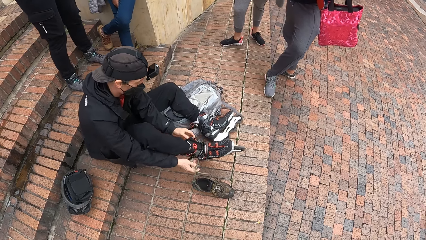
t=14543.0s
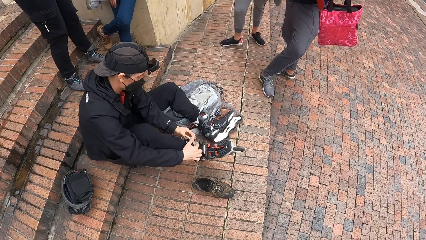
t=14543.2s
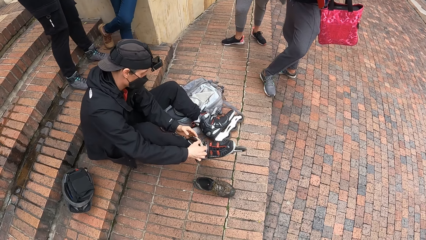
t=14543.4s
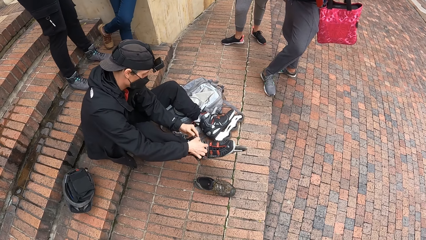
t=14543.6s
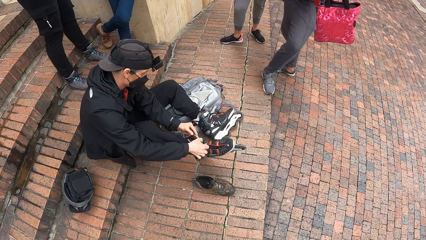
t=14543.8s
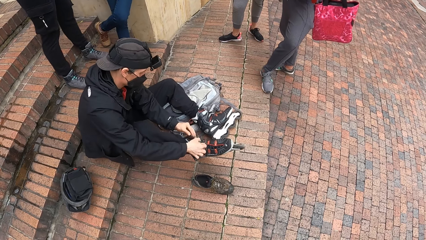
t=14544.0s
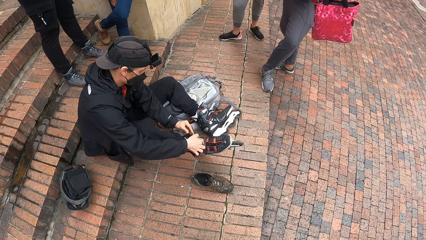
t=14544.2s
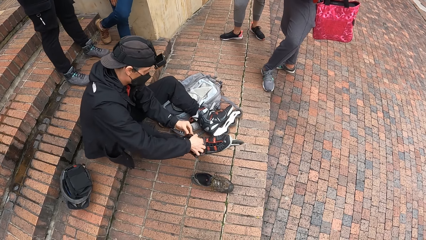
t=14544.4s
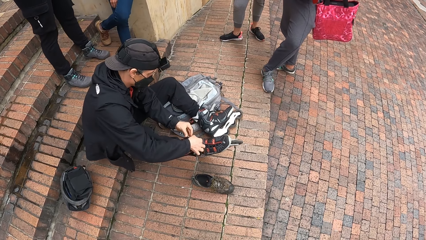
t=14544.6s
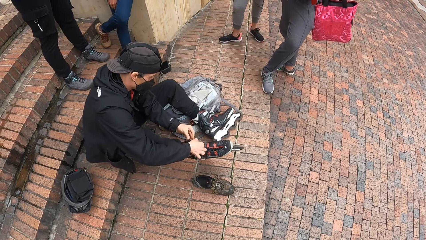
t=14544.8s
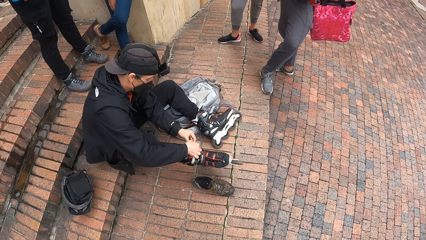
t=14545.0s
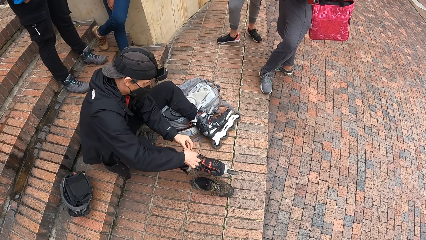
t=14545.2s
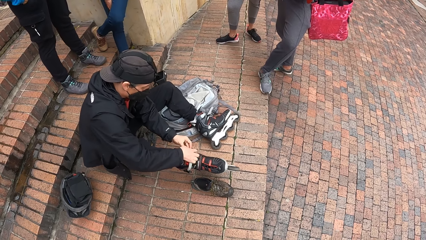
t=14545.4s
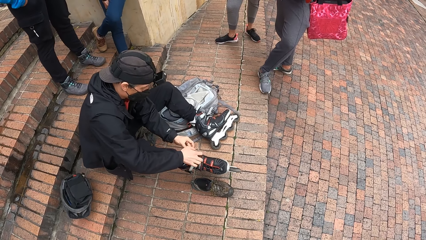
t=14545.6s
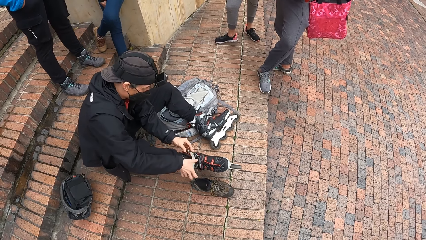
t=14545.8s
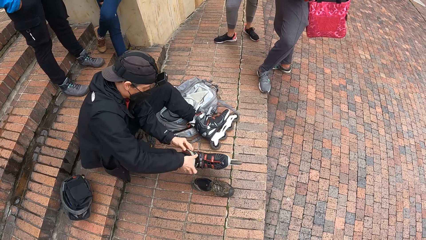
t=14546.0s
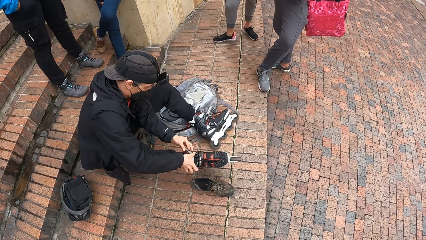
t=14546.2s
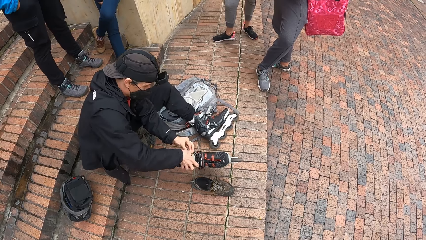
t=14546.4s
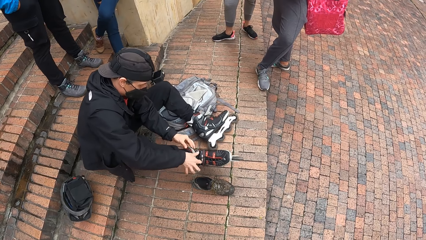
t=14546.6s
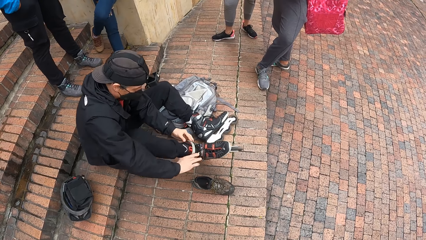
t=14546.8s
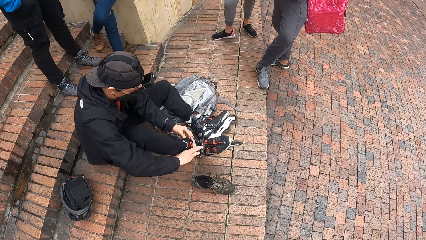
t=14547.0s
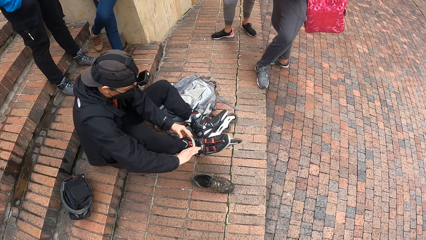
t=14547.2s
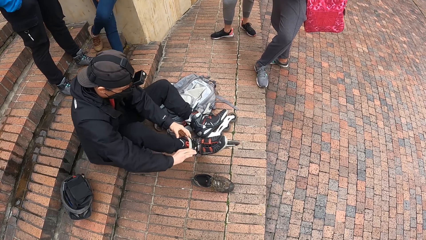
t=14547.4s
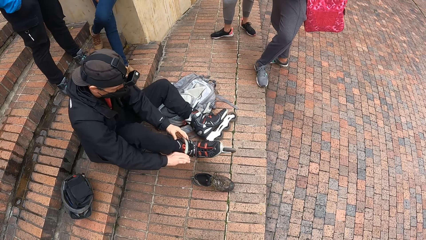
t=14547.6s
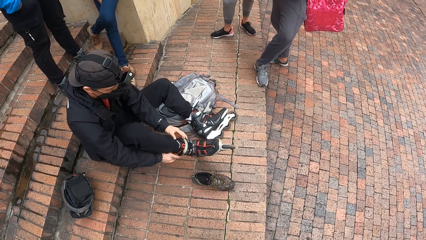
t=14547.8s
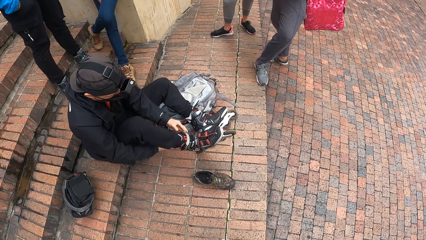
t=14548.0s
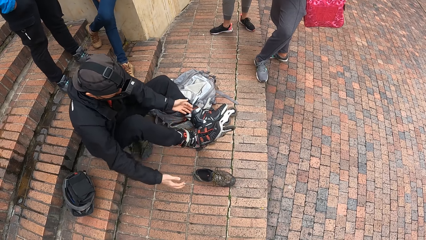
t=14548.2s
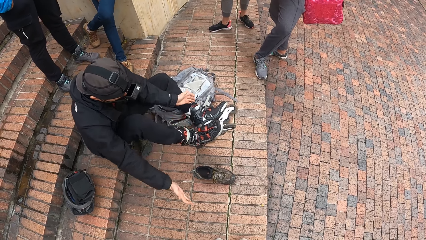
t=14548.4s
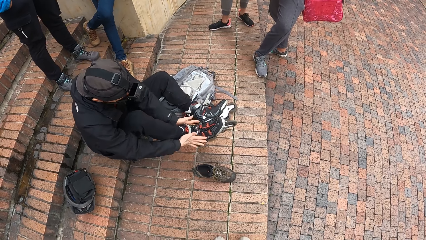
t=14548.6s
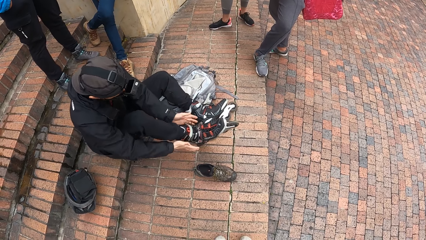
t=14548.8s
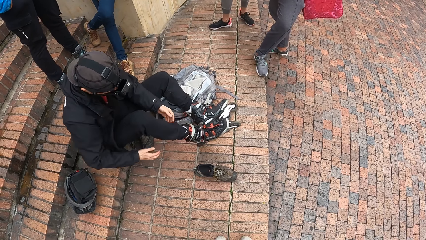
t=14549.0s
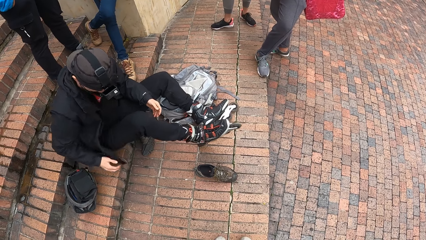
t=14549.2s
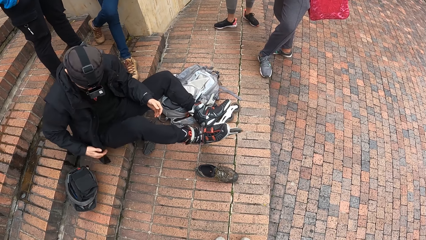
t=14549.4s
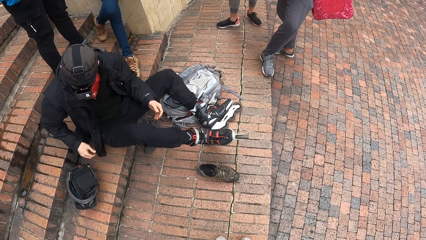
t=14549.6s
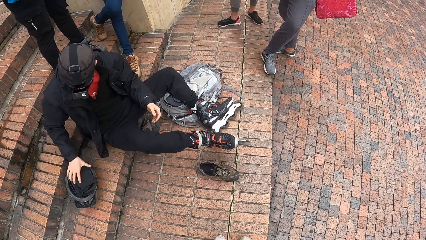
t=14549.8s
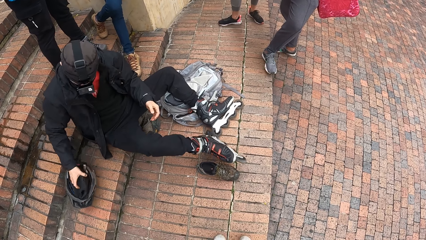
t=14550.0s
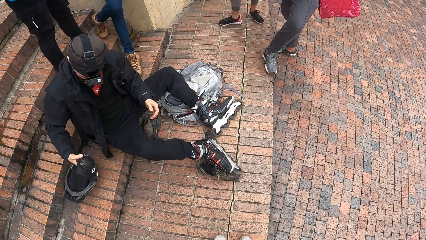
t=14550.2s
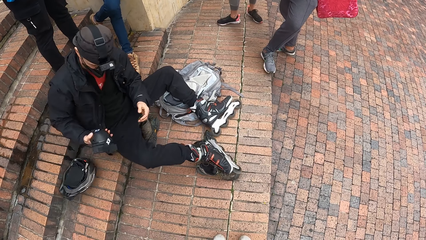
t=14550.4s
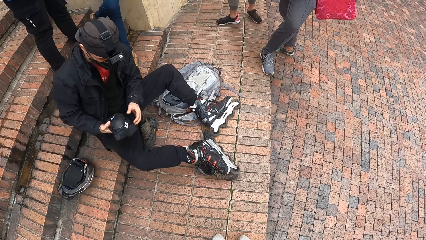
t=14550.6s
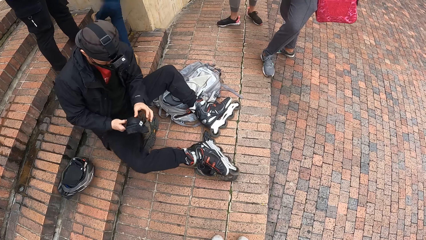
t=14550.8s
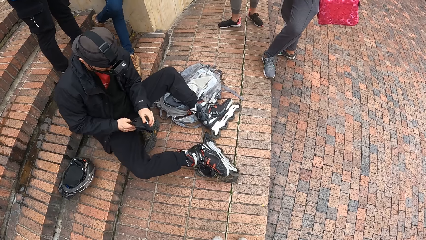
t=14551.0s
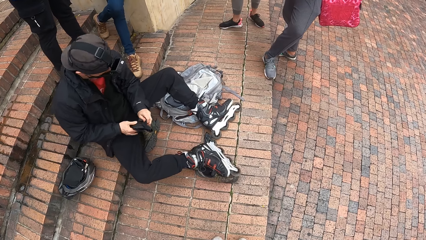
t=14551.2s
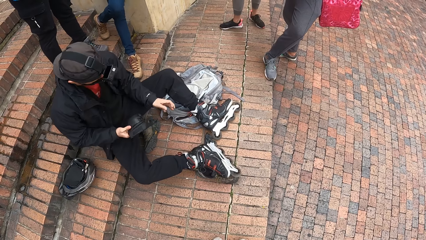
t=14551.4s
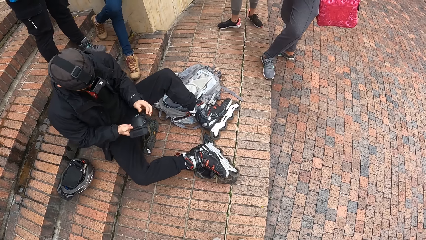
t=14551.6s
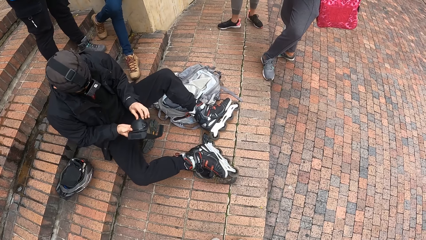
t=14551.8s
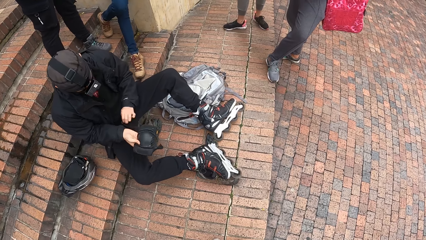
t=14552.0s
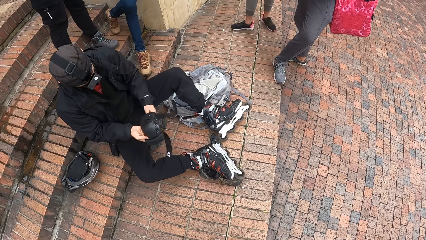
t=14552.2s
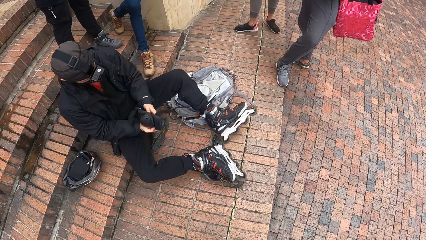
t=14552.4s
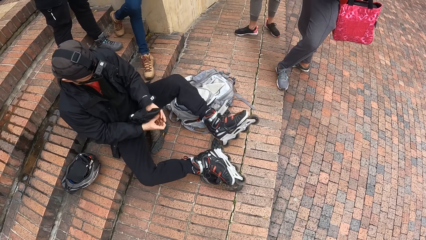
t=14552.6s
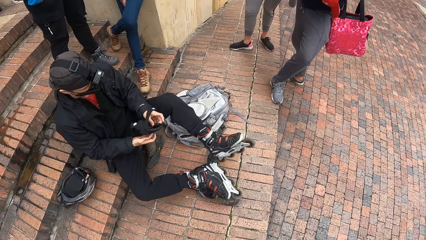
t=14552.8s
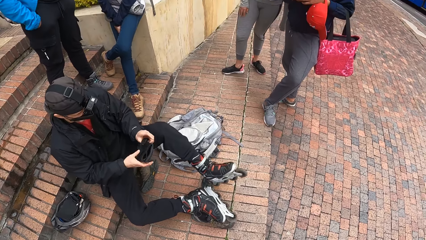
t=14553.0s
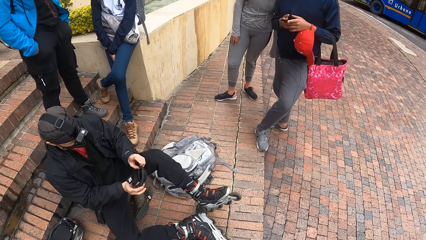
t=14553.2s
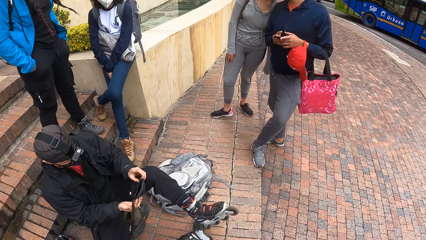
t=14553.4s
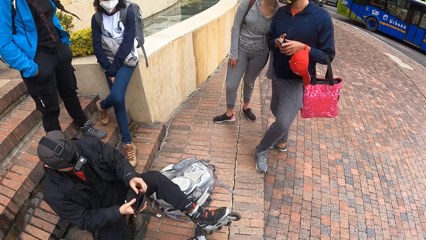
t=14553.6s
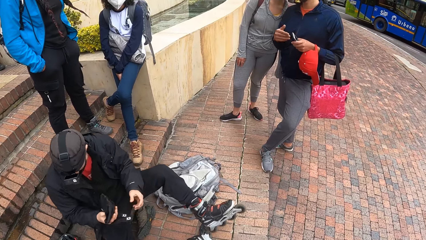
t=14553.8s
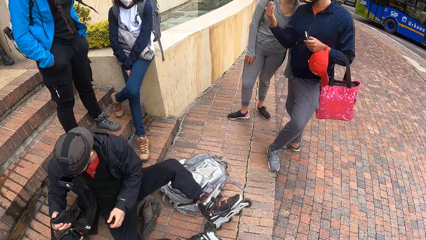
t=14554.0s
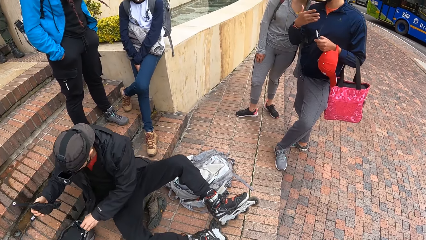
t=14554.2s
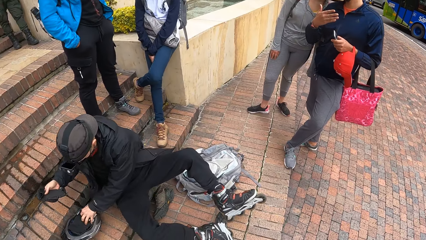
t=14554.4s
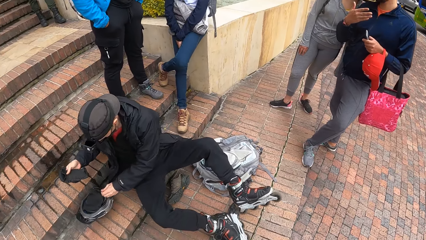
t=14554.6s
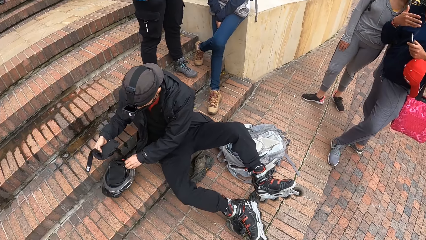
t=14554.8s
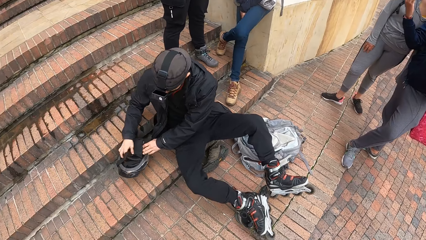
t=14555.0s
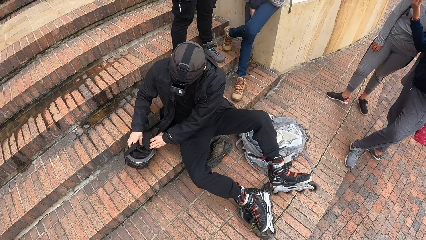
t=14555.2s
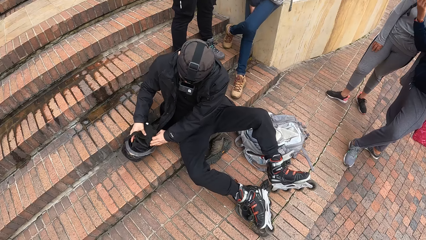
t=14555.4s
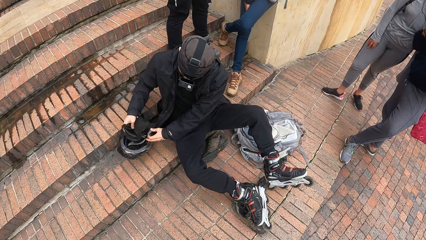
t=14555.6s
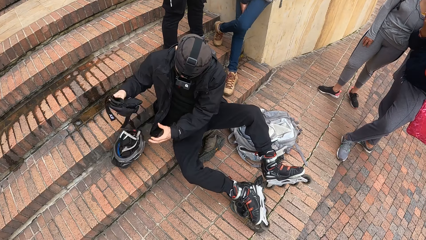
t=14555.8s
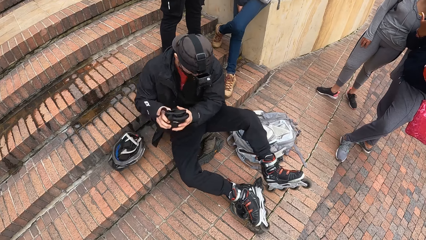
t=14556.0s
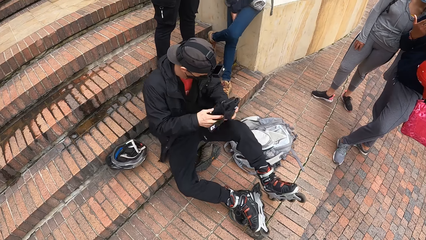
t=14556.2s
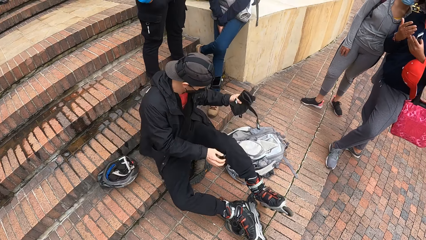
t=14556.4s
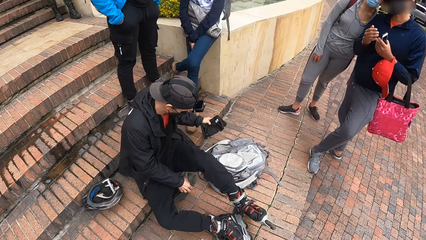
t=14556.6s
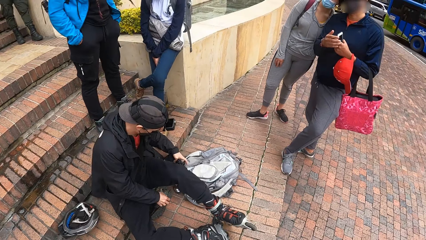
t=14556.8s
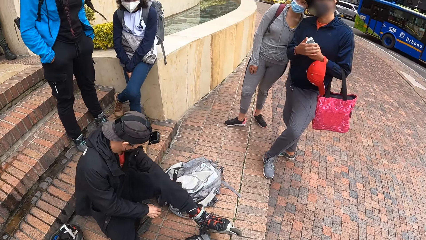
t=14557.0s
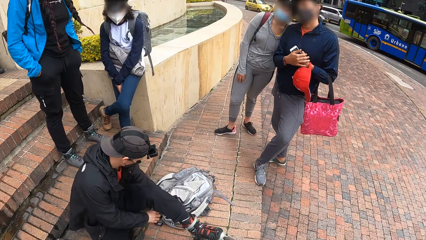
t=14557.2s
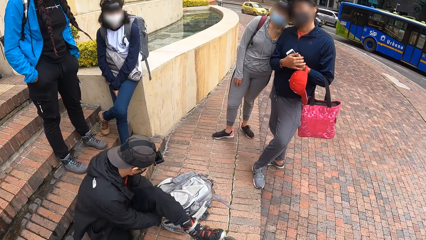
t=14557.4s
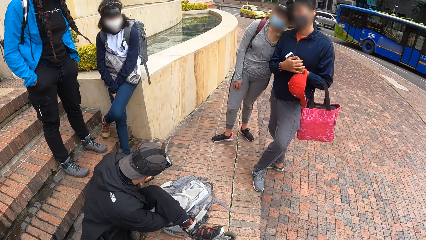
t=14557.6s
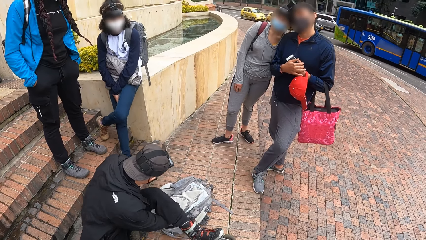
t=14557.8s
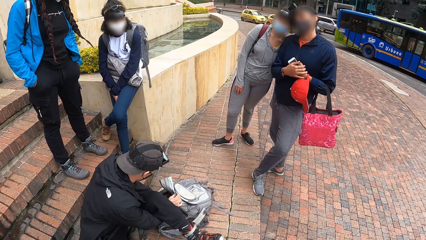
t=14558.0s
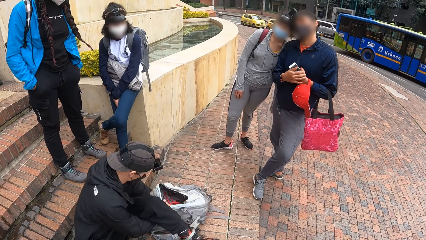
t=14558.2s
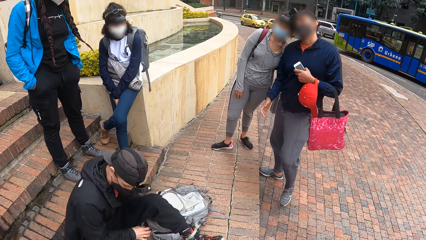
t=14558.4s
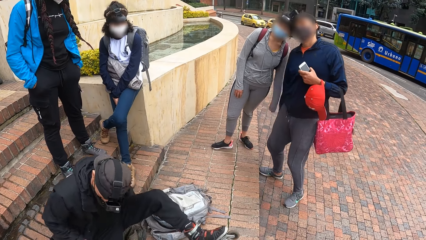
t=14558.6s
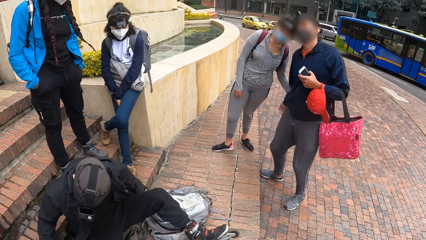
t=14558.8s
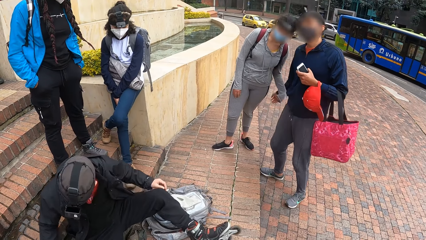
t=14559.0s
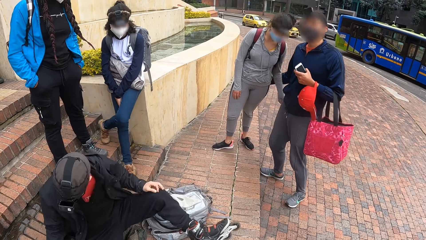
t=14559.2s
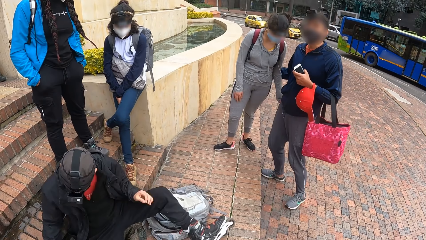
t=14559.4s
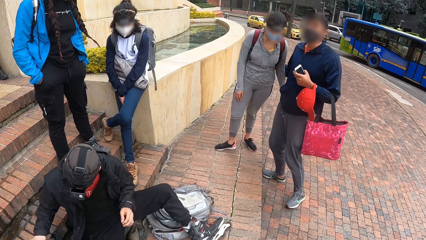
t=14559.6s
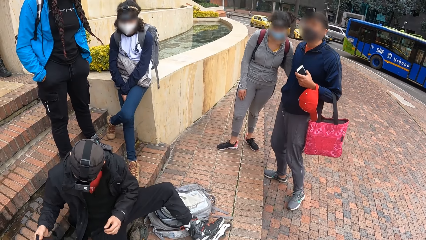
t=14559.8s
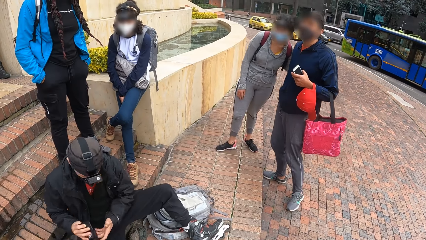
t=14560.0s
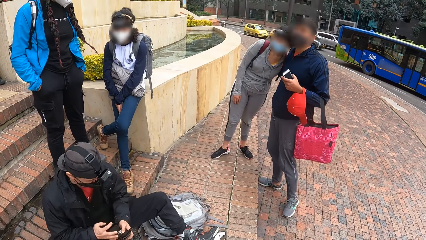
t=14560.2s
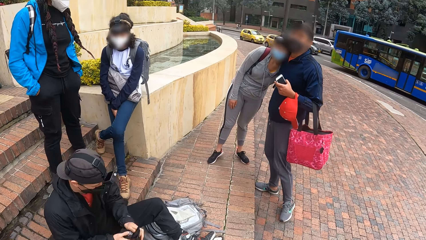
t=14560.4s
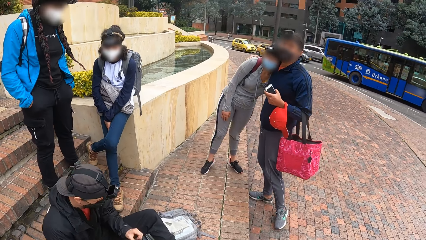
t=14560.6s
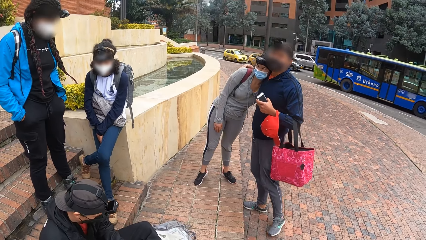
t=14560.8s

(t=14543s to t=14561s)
The camera wearer looks around the ground. The man picks a knee pad from the helmet on the ground with his right hand. The man opens up the knee pad in his right hand with his left hand. The man touches a knee pad in the helmet on the ground with his left hand. The man picks the knee pad from the helmet on the ground with his right hand. The man passes the knee pads from his right hand to his left hand. The camera wearer looks around the ground. The man places the knee pads in the bag on the ground with his left hand. The man opens the bag on the ground with his right hand. The camera wearer looks around the street. The man picks a glove.
